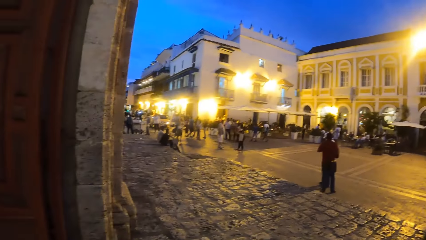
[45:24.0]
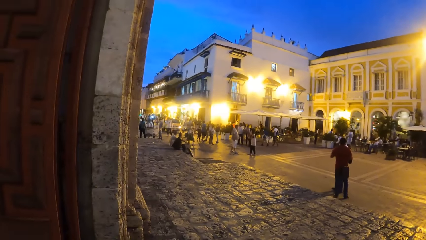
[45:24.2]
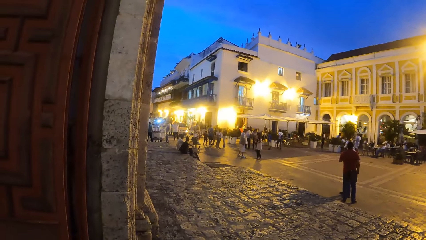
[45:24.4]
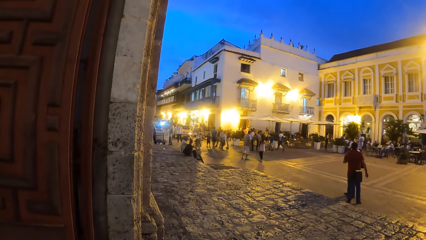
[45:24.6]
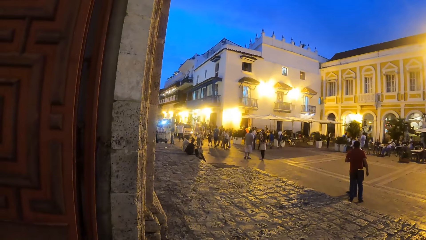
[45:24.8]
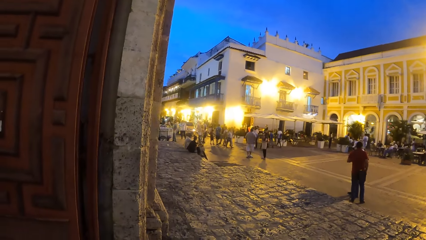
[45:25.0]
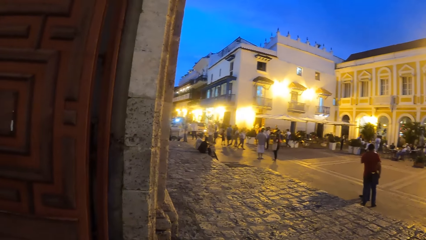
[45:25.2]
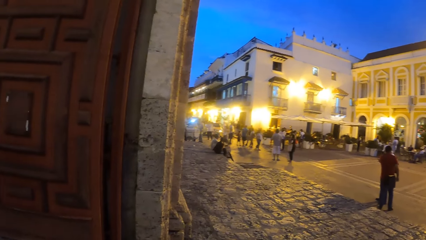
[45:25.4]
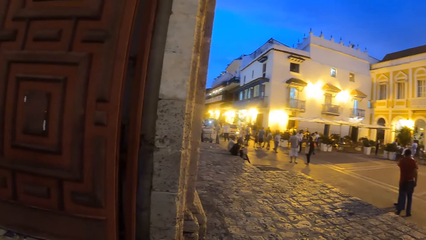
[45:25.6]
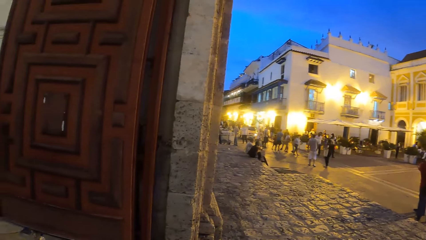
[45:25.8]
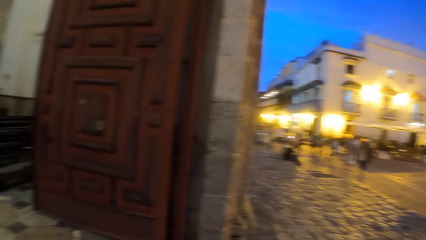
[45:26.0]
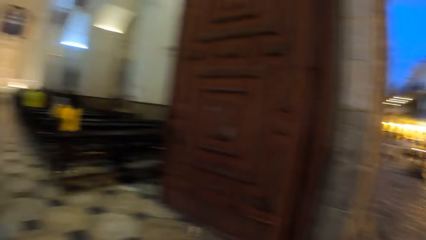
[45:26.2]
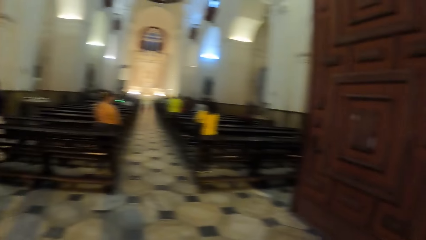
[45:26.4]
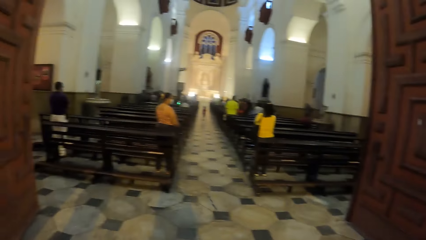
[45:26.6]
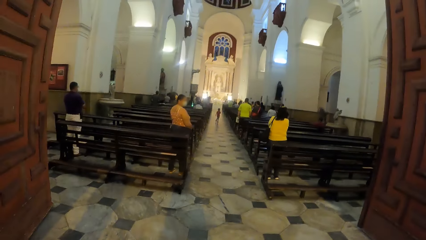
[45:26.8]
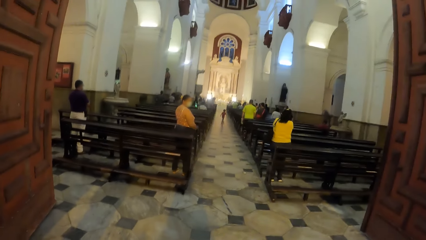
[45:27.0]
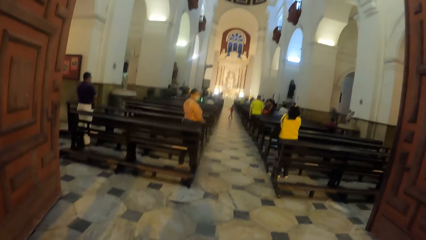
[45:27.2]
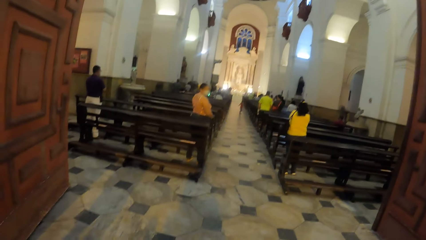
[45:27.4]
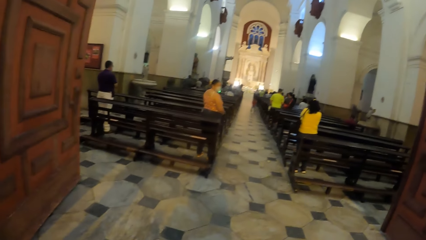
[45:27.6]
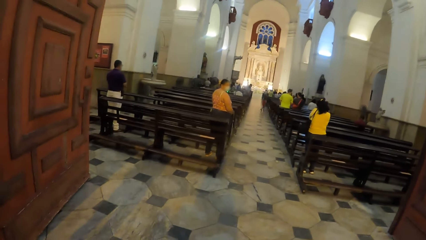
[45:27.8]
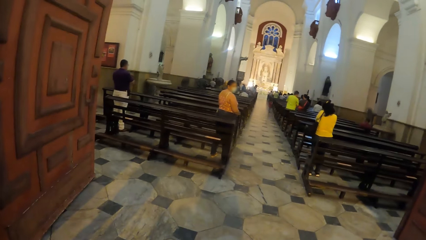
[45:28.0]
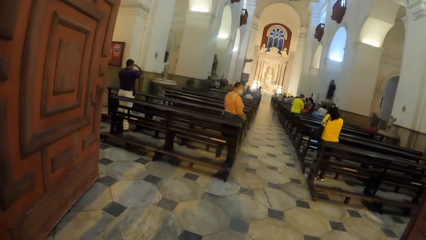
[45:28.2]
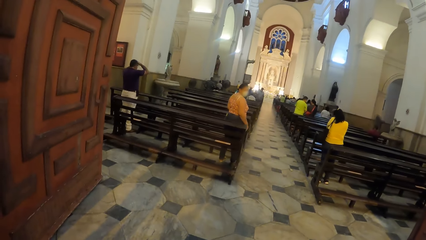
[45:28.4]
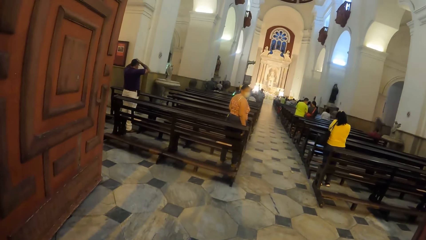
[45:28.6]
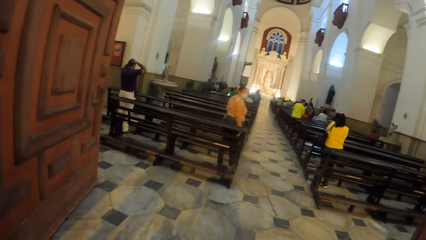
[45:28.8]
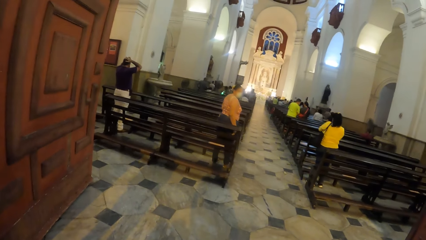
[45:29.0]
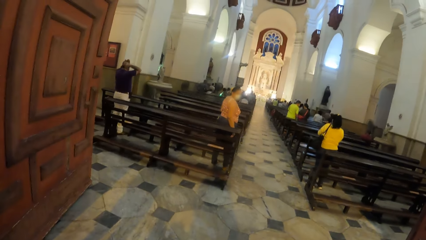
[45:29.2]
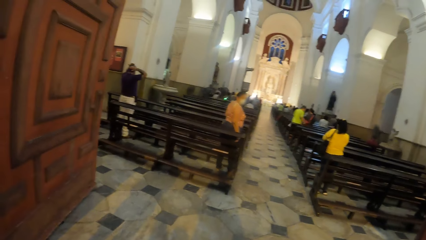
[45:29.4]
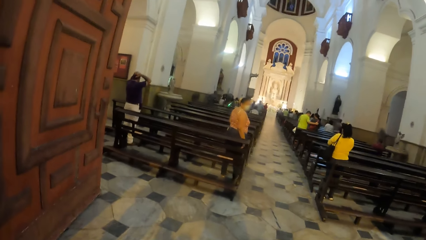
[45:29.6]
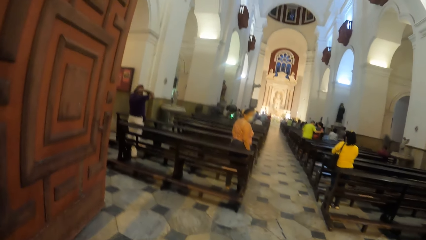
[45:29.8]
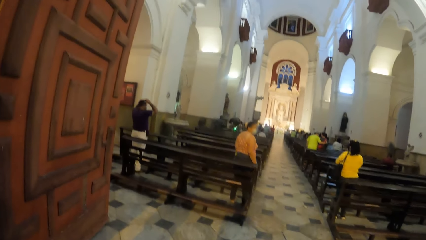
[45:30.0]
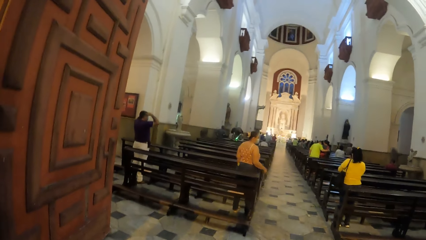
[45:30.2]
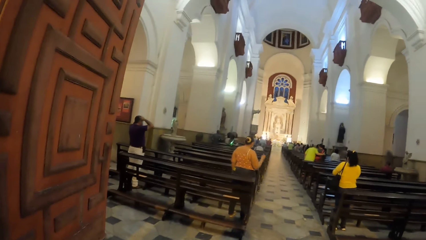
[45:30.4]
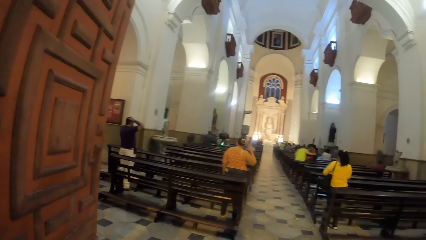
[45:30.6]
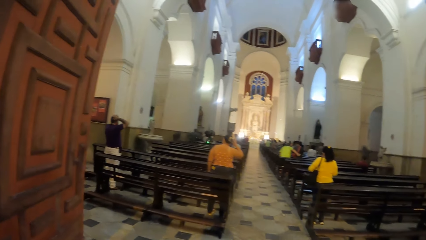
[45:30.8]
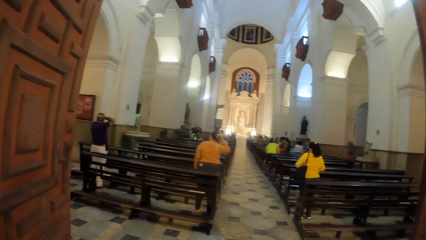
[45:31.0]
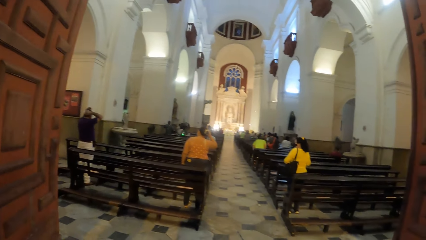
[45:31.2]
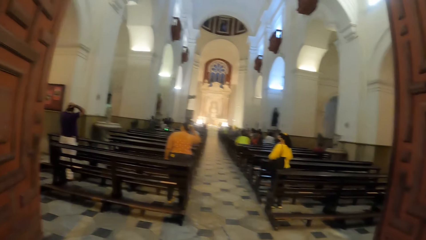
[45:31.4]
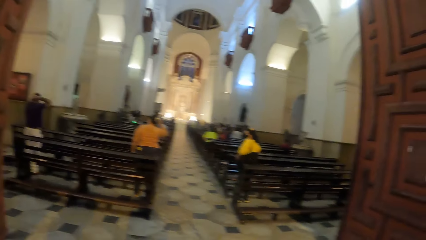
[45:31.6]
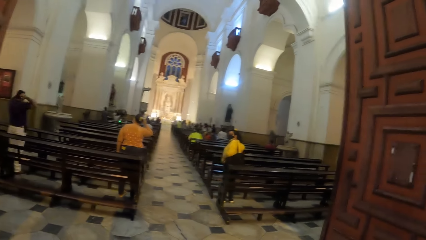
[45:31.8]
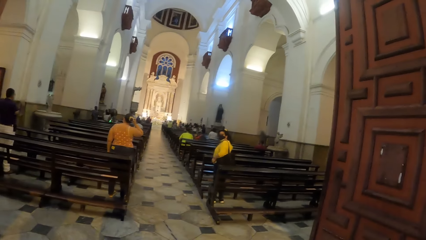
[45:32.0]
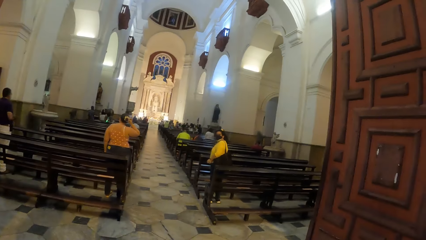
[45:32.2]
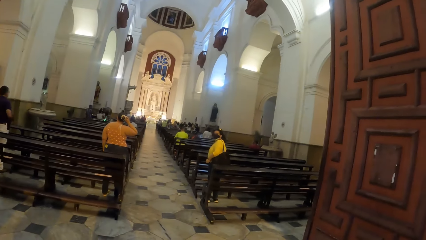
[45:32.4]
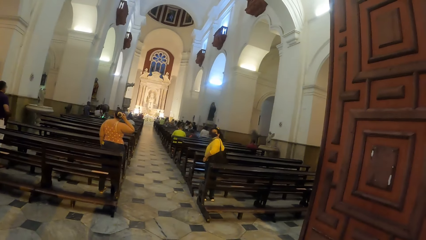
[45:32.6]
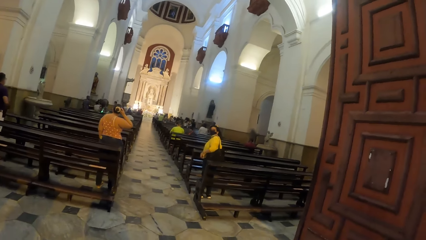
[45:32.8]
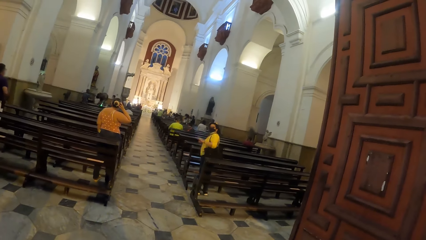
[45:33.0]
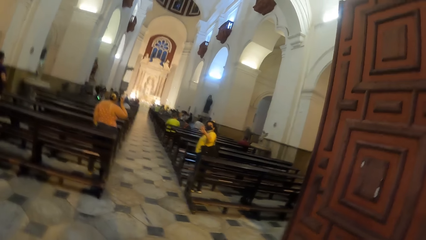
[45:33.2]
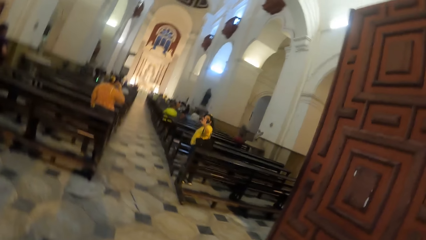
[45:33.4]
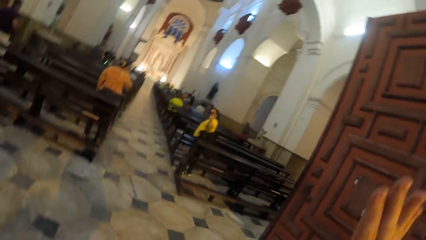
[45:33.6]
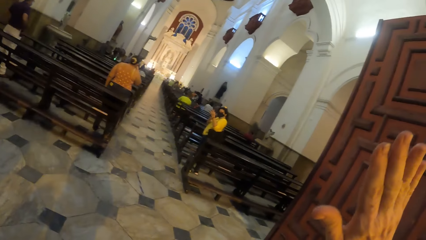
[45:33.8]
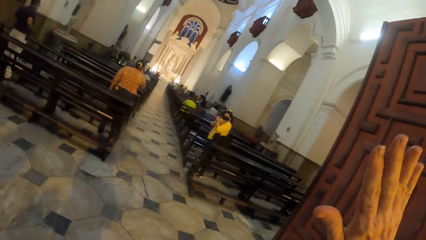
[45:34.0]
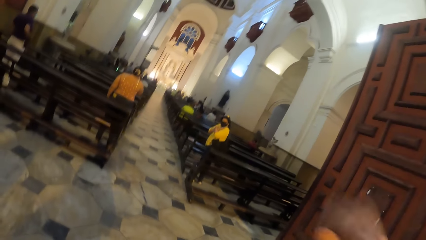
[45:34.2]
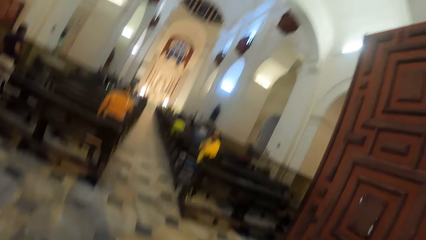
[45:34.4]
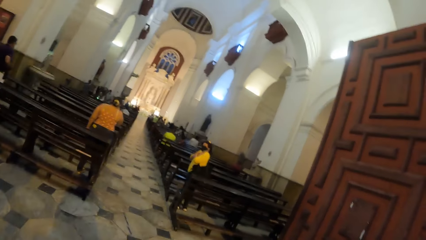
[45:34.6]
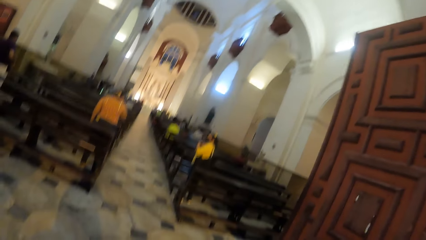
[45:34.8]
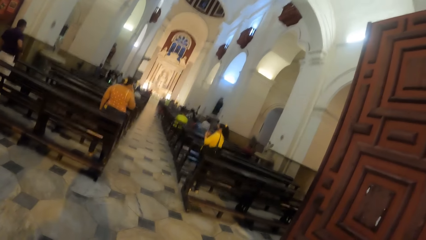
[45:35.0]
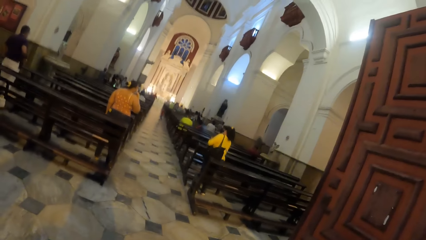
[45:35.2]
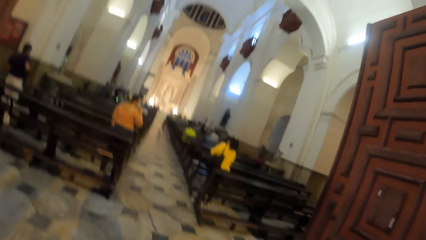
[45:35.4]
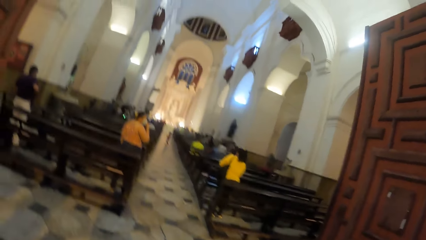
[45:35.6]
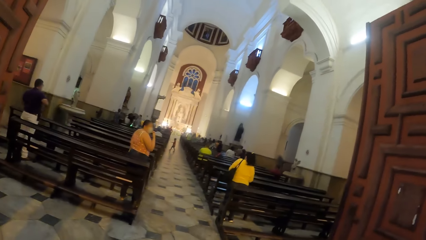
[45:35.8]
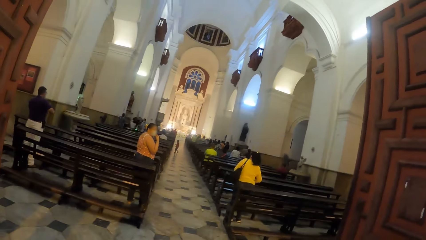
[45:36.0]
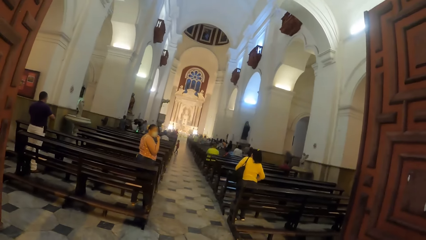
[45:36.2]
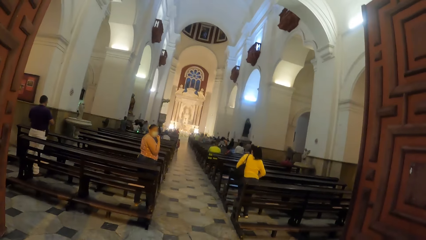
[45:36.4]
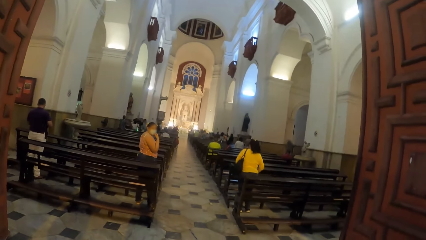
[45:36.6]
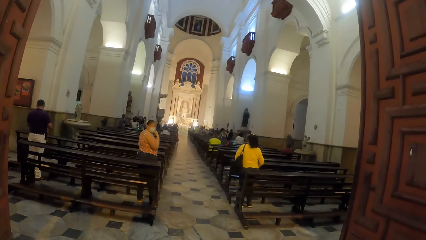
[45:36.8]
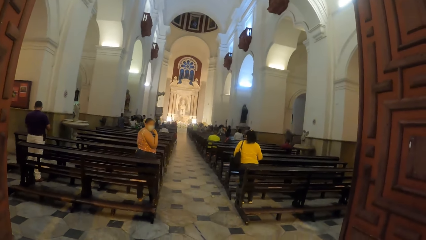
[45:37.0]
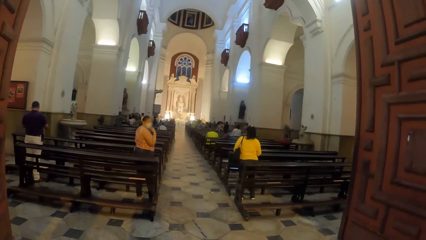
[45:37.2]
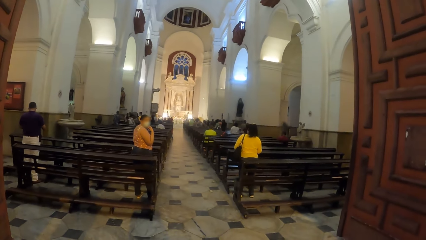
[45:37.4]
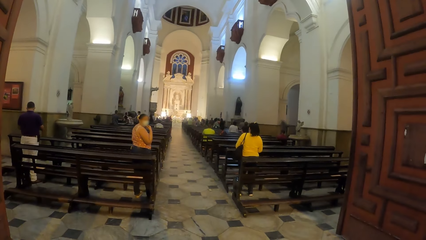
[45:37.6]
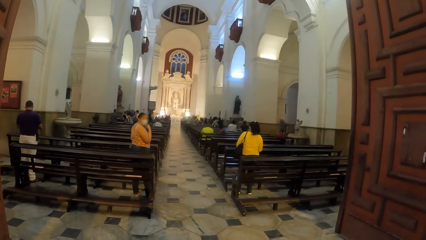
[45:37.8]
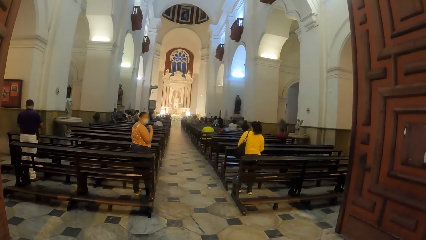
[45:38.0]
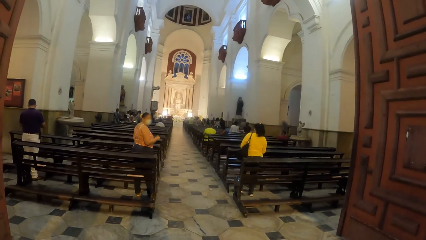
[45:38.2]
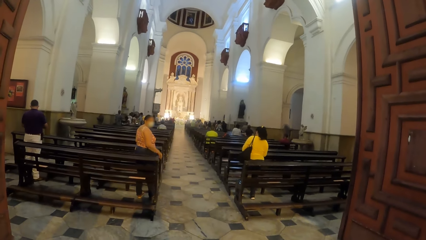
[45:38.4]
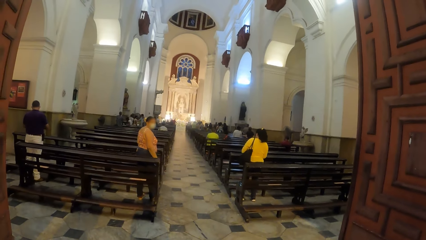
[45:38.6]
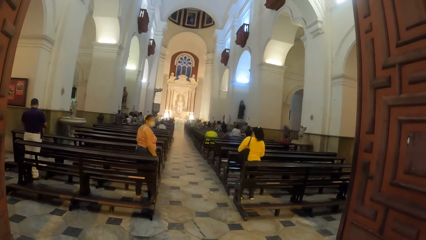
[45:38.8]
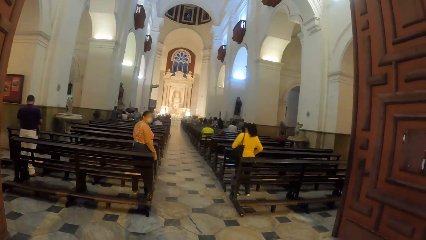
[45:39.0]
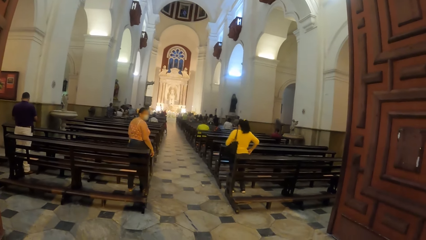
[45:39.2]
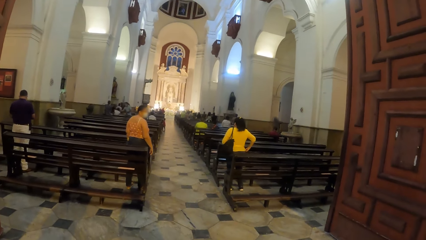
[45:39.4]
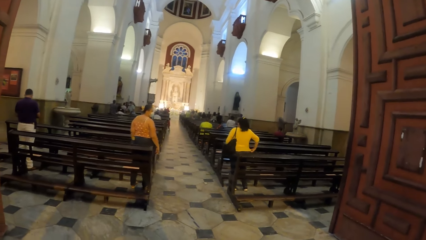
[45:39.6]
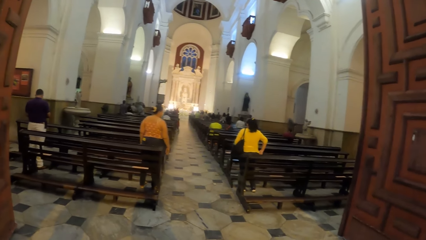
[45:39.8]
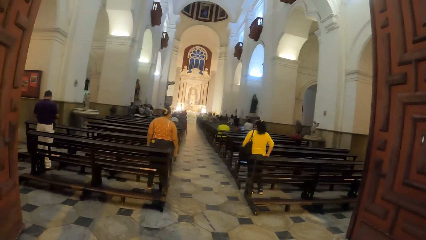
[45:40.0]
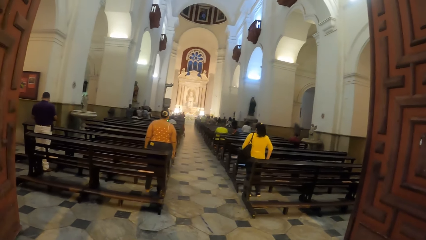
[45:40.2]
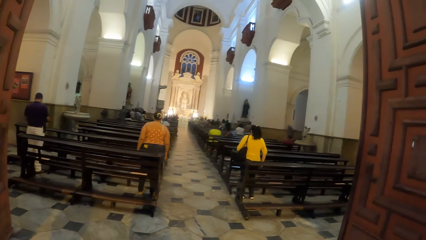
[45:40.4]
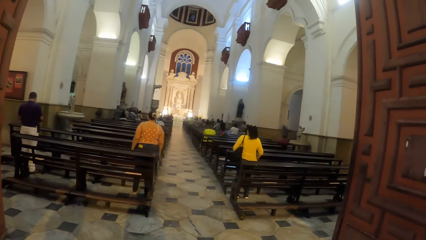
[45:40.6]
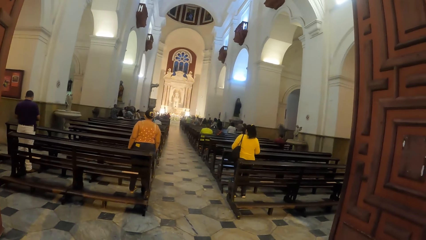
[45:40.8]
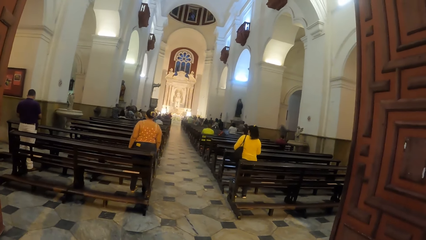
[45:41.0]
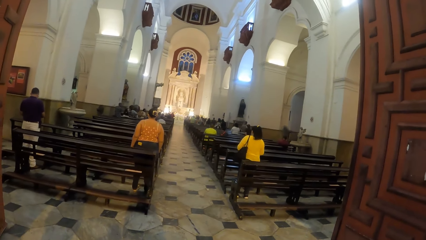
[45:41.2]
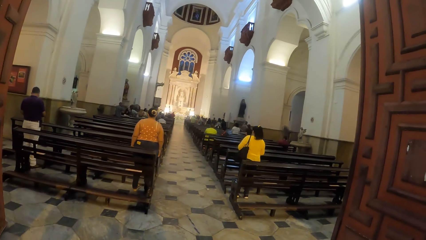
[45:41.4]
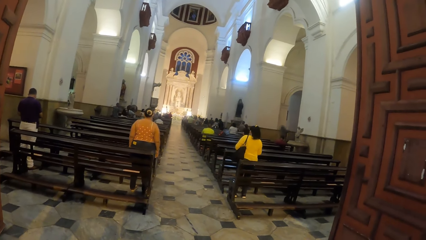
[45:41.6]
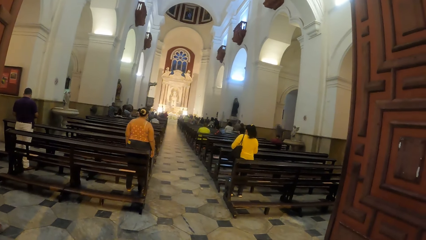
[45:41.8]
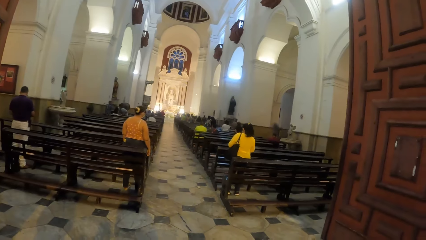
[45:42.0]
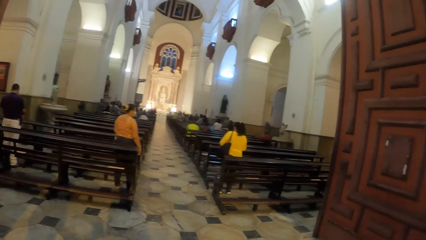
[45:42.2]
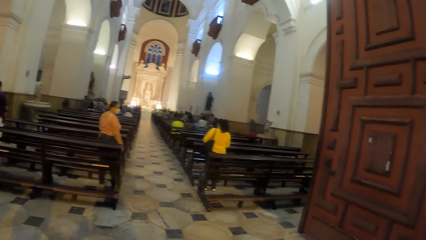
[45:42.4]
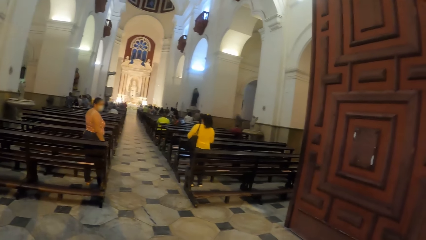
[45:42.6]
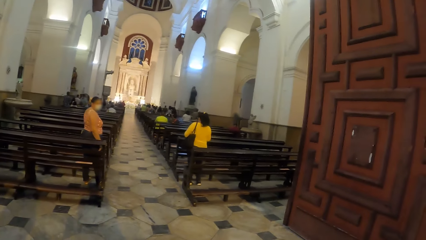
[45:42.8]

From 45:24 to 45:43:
The camera wearer looks inside the church. They interact with a woman. The woman places both hands on her chest and adjusts her shirt with her right hand.
